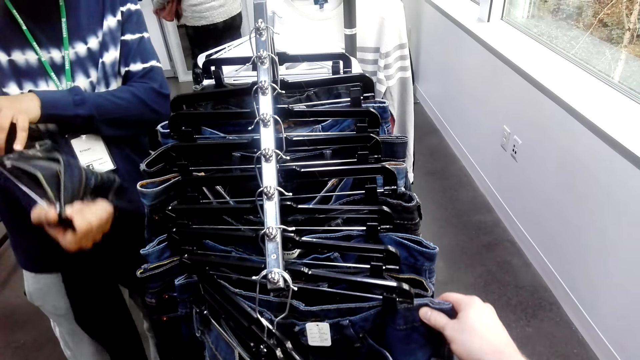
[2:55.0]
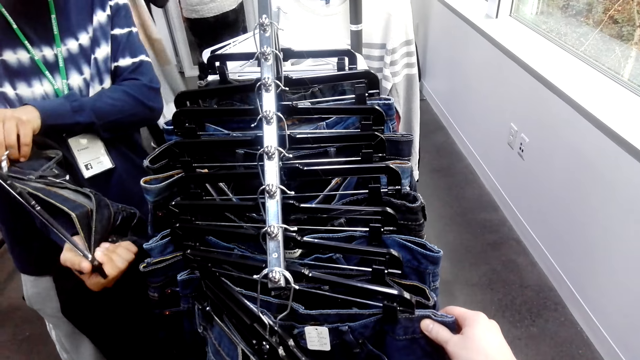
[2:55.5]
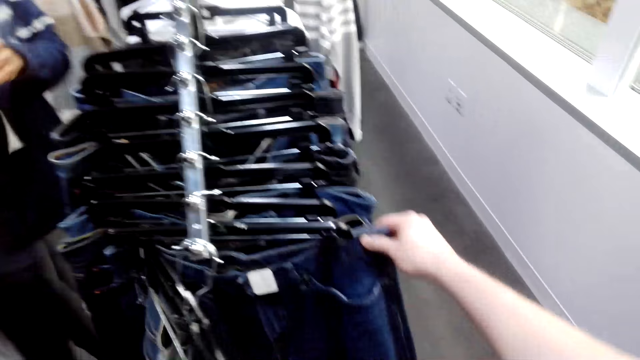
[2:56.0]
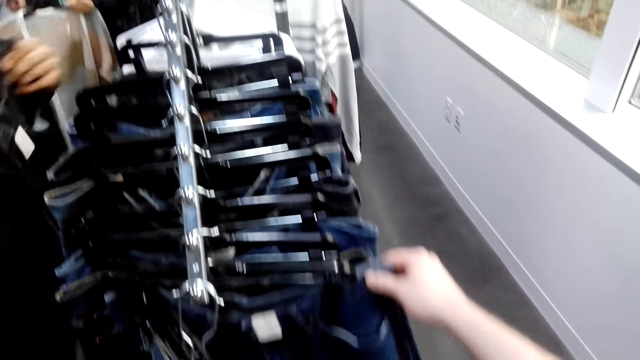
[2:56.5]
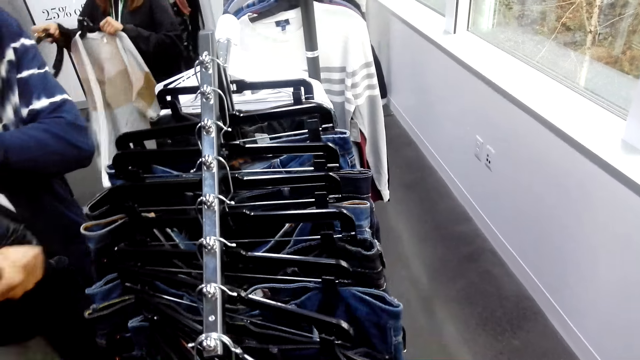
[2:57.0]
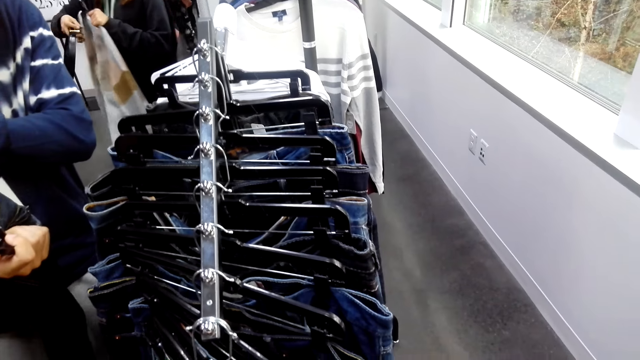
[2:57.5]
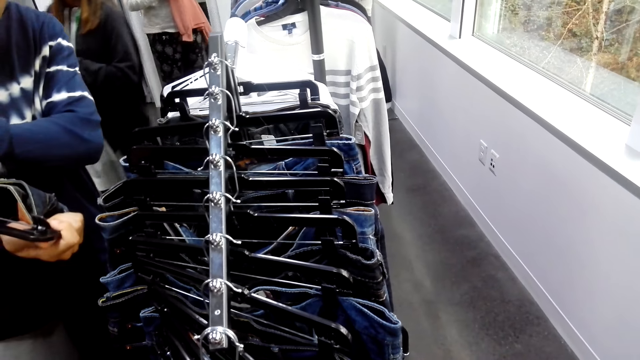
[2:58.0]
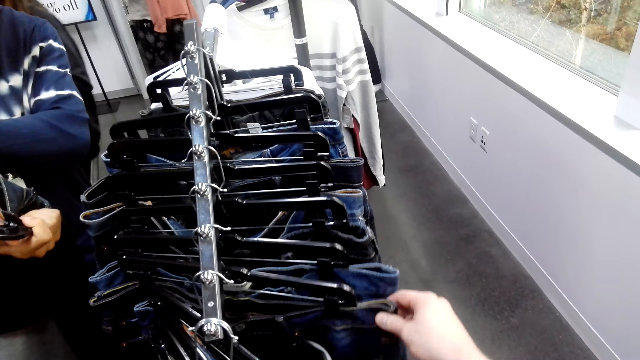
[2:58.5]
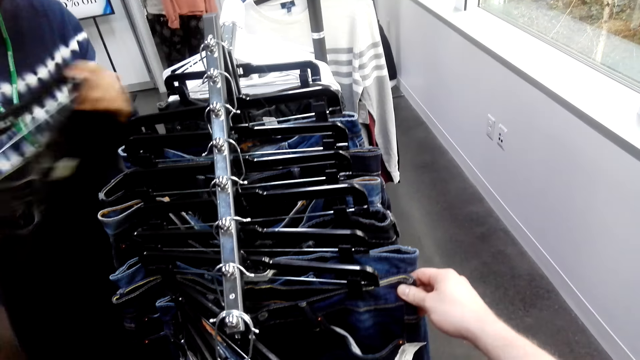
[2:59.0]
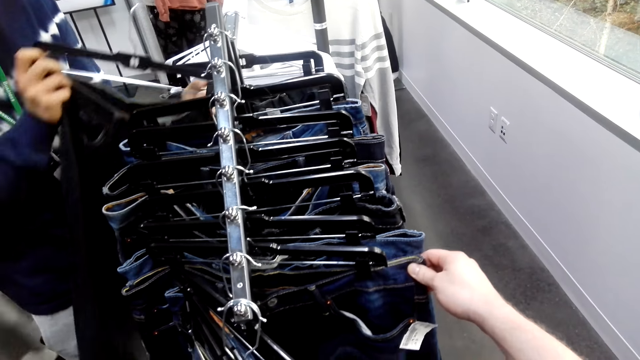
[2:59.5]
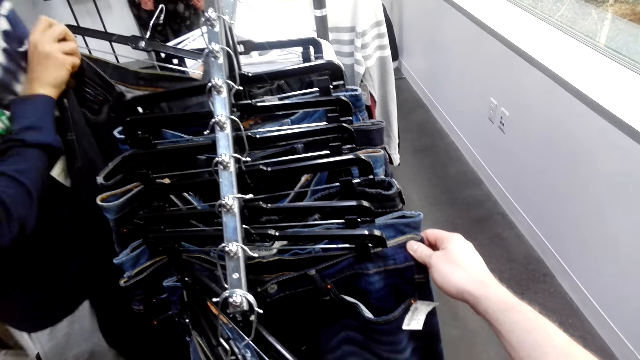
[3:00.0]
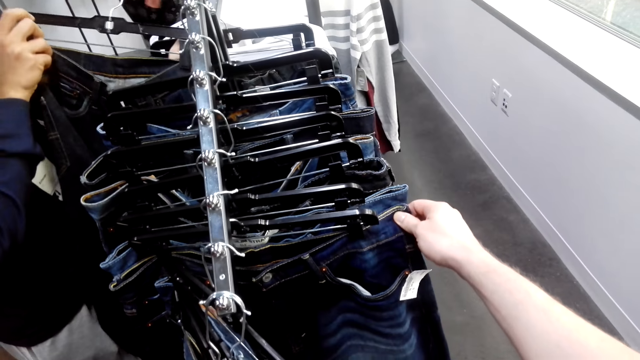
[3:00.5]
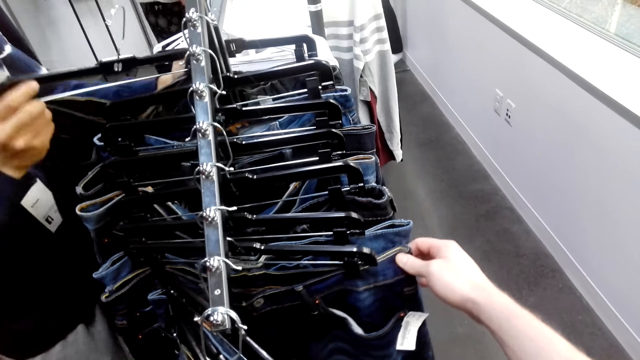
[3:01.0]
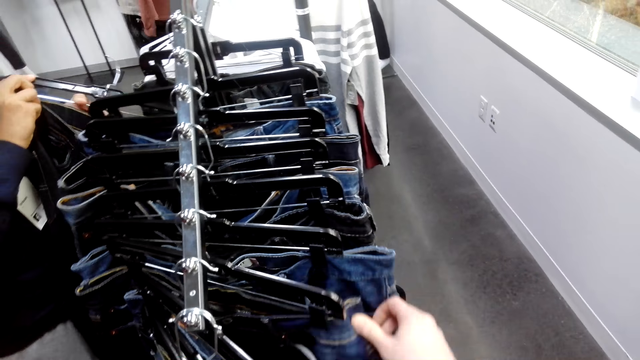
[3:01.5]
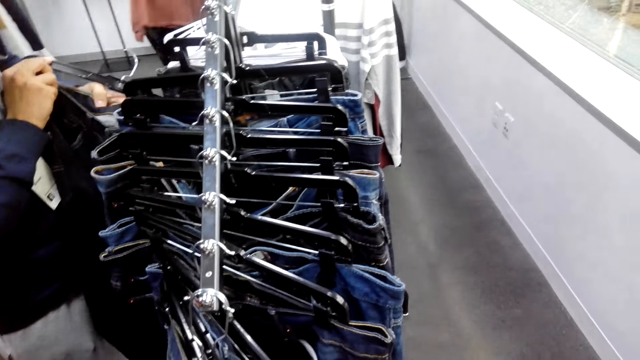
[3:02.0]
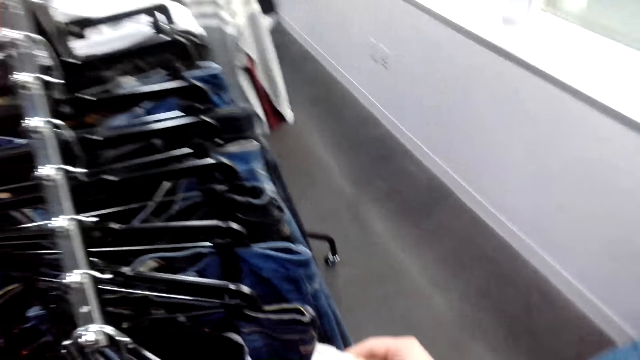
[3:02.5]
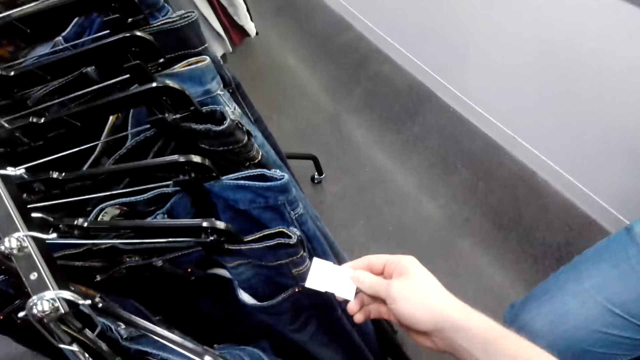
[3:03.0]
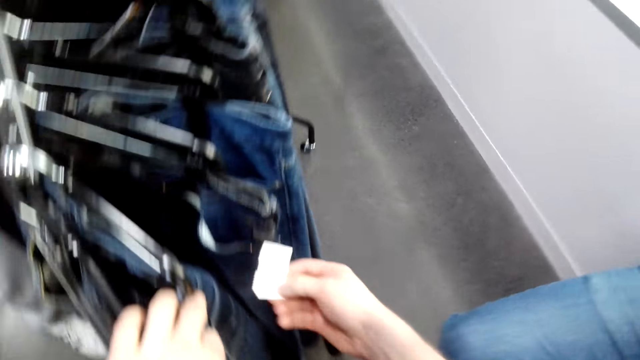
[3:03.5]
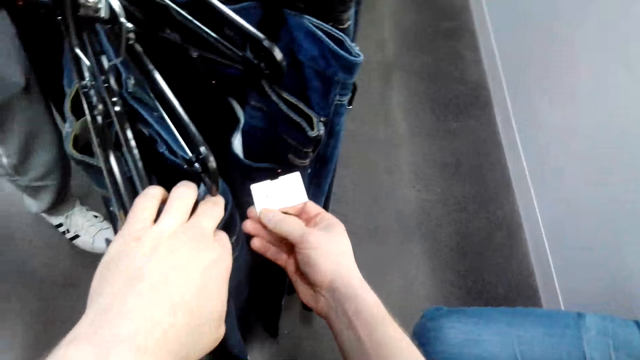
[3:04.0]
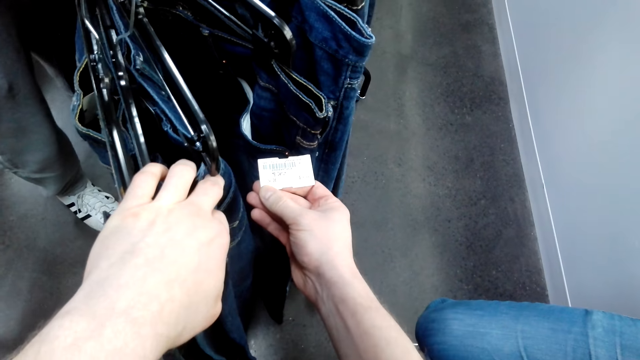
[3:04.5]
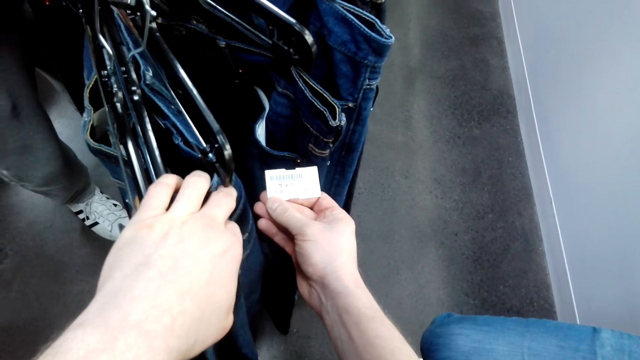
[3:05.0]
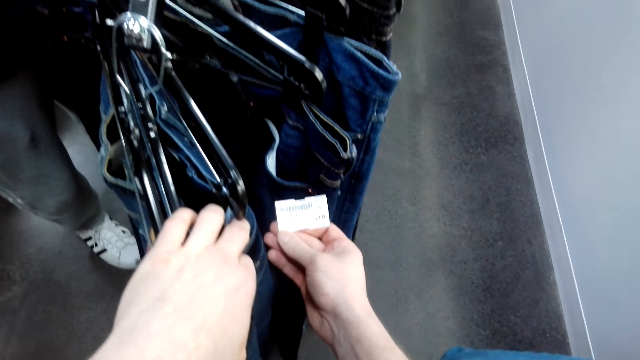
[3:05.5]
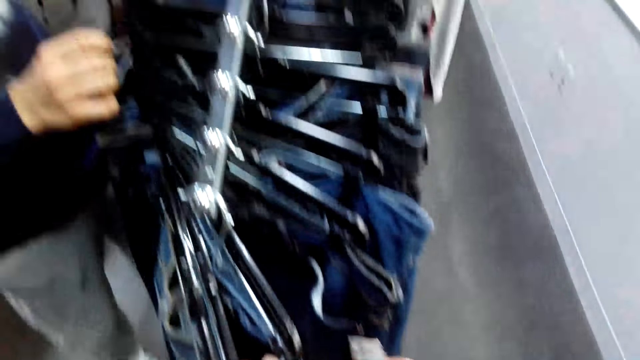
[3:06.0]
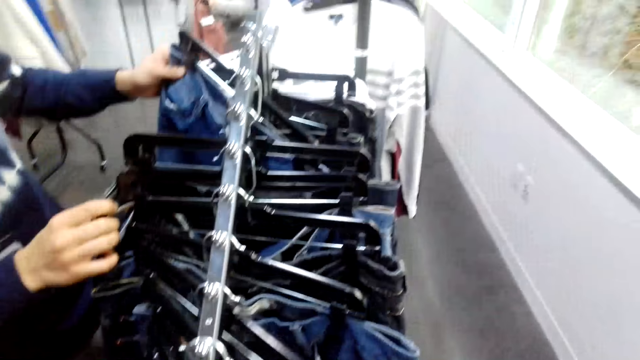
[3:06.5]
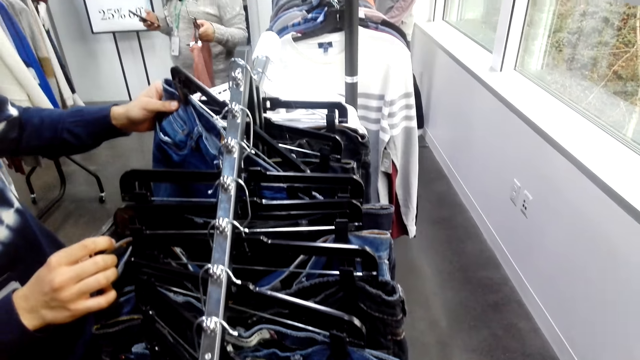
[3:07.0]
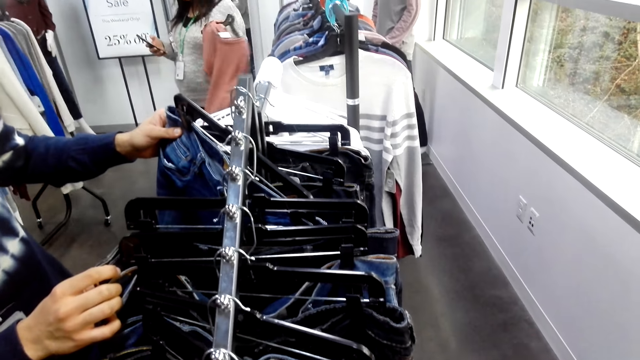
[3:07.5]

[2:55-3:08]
The camera wearer holds the receipt. They look at the pants logo.

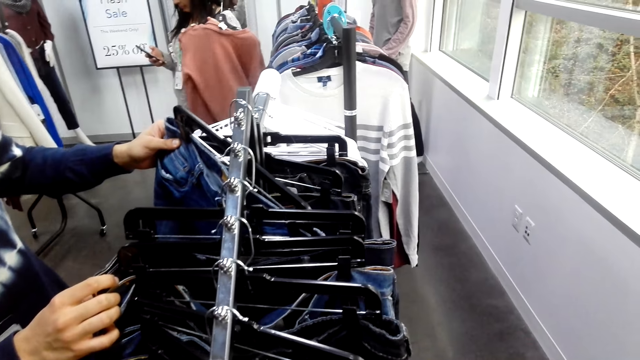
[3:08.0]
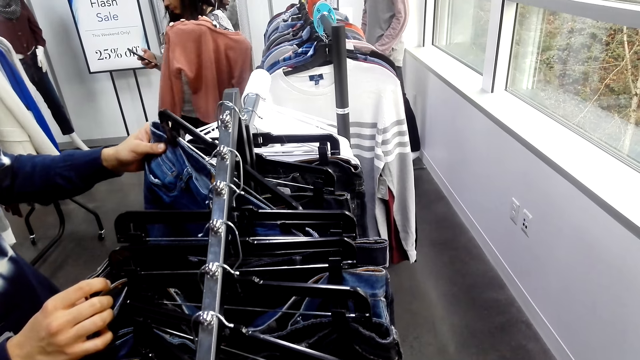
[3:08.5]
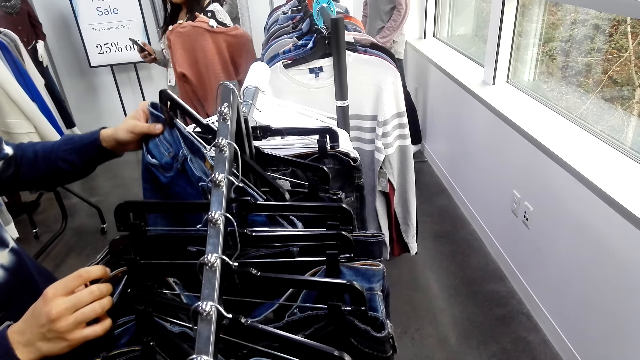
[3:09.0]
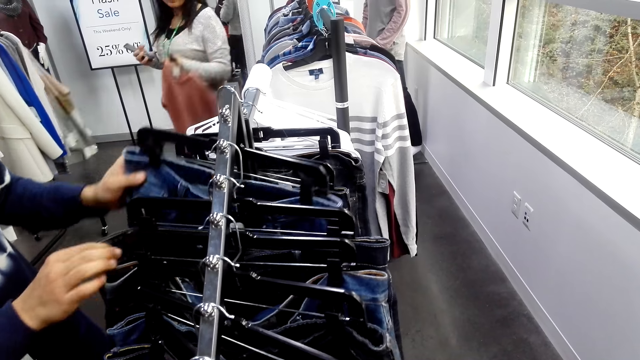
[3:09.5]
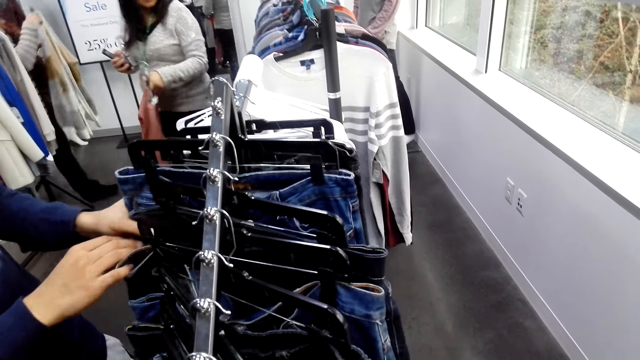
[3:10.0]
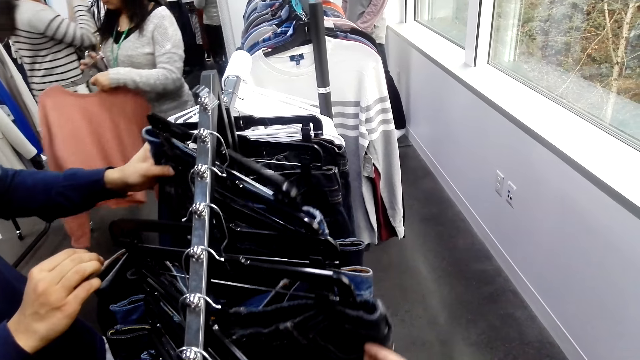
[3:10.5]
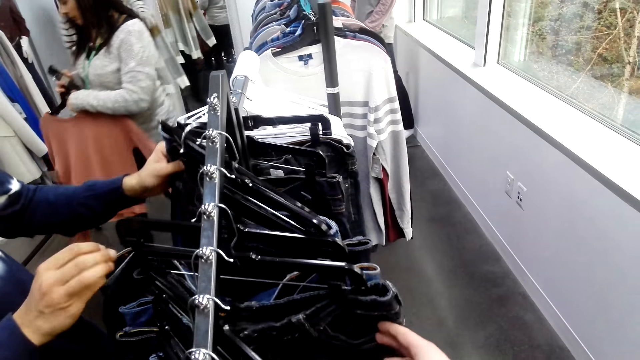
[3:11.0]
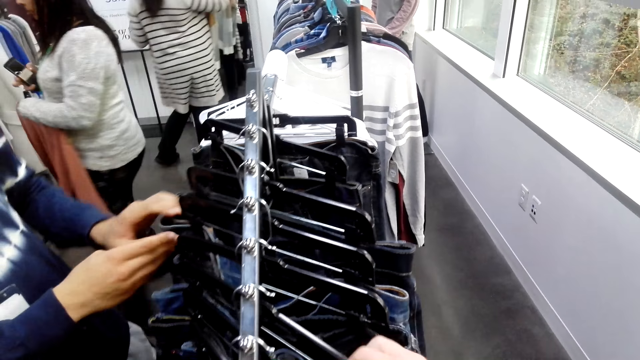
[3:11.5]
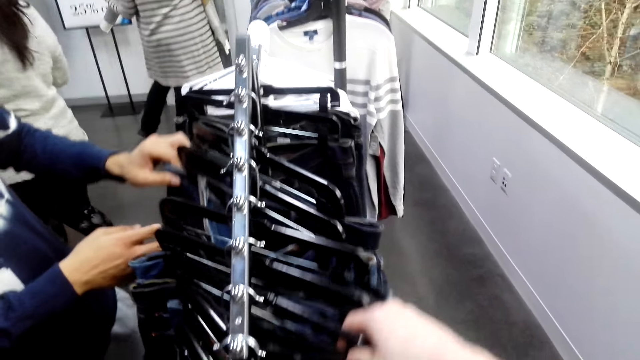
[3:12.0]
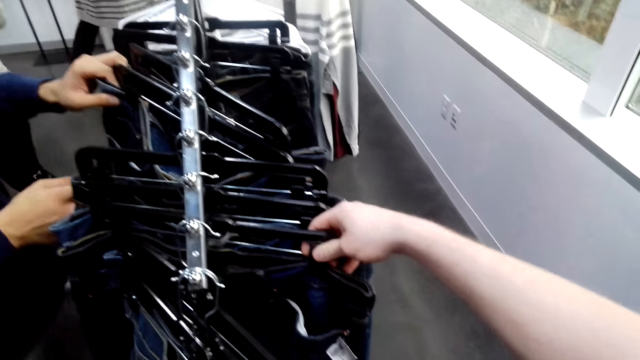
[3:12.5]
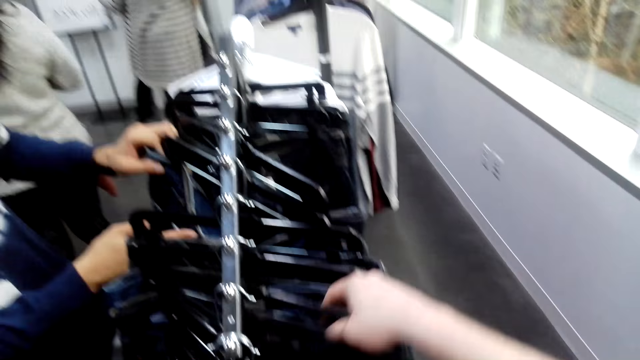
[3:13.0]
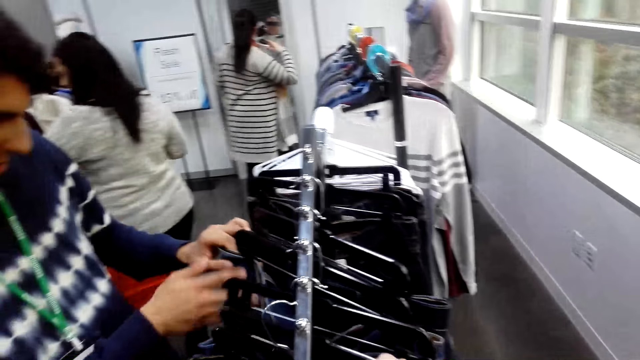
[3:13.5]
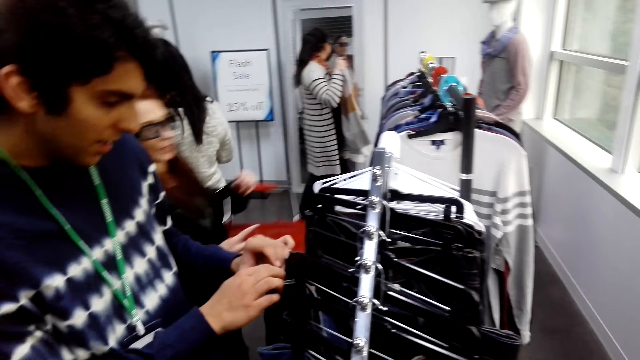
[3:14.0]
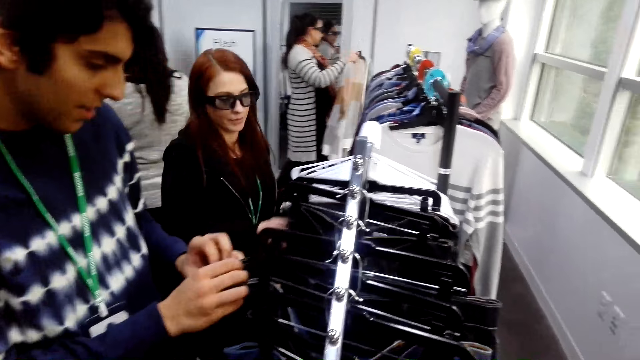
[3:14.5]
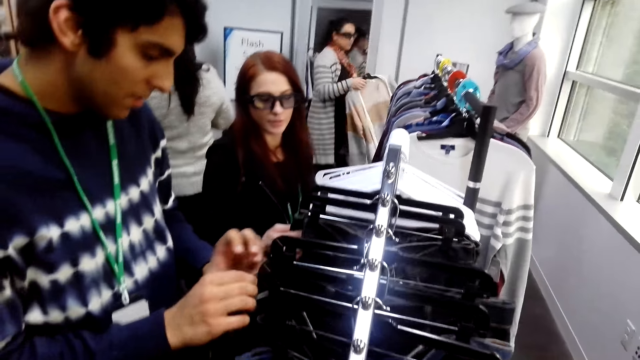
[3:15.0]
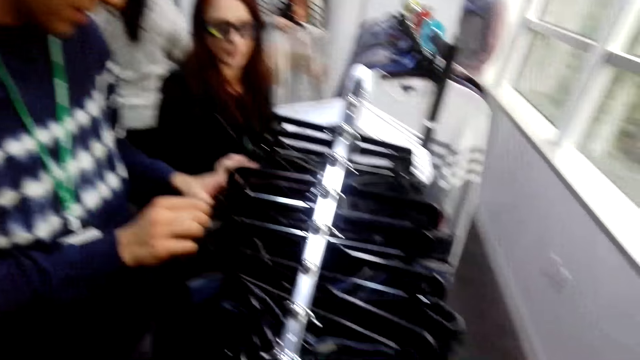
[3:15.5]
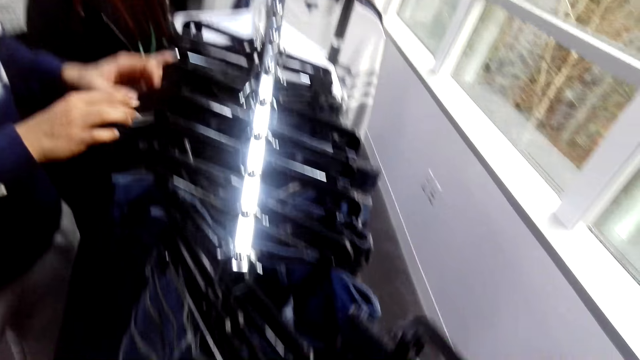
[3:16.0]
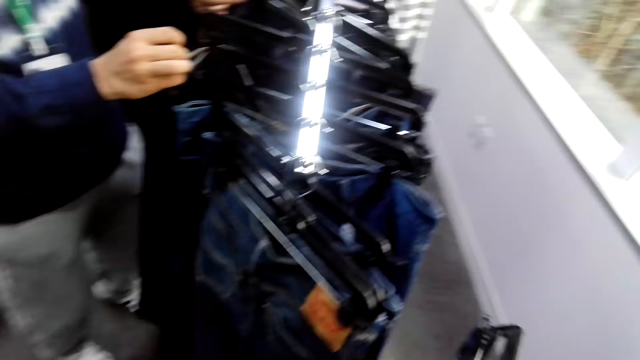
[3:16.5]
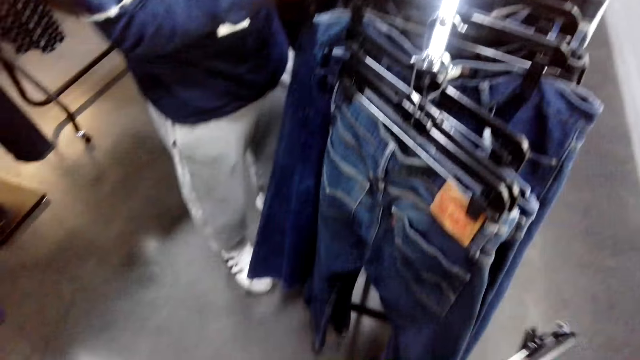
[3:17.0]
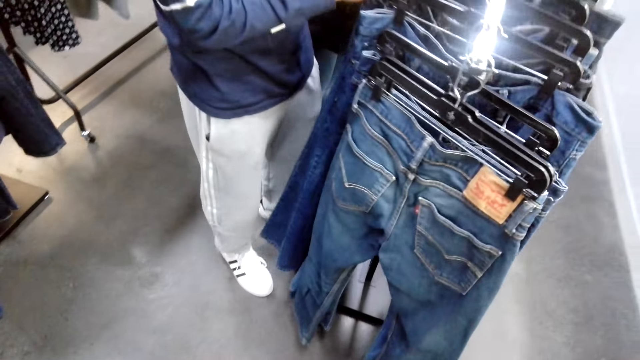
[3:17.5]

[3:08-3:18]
A person holds the trouser. Another person looks at the trousers.
